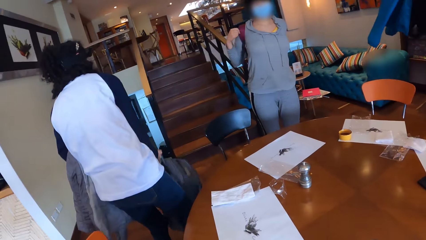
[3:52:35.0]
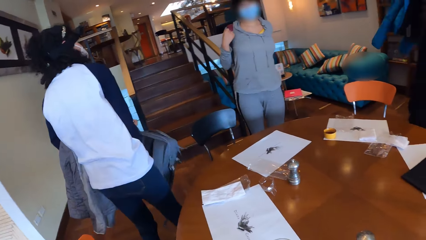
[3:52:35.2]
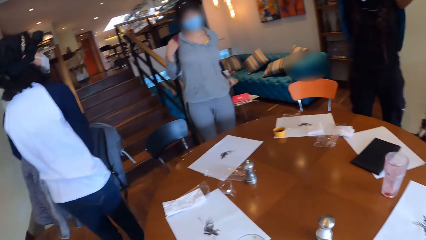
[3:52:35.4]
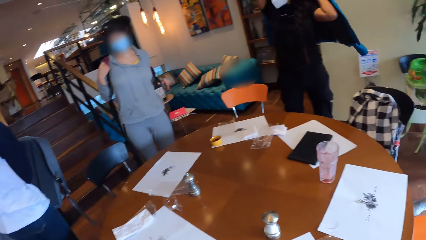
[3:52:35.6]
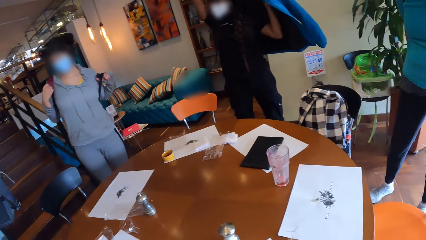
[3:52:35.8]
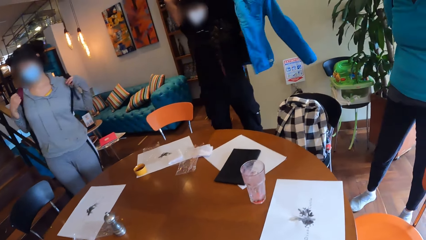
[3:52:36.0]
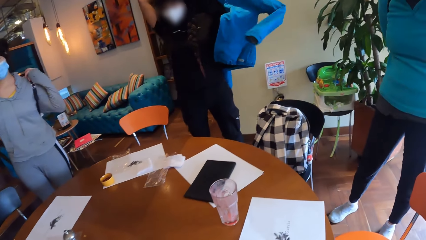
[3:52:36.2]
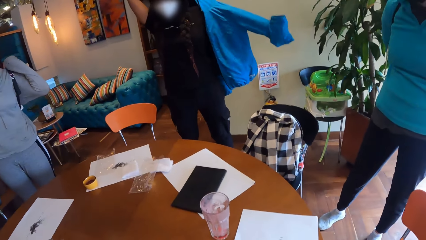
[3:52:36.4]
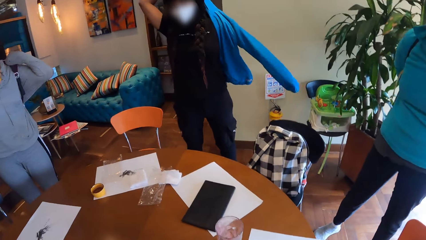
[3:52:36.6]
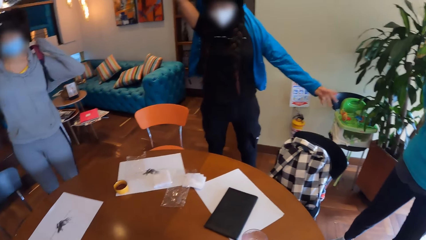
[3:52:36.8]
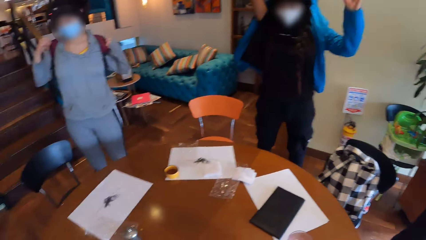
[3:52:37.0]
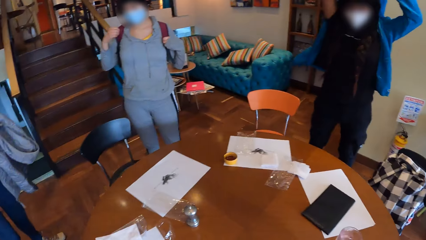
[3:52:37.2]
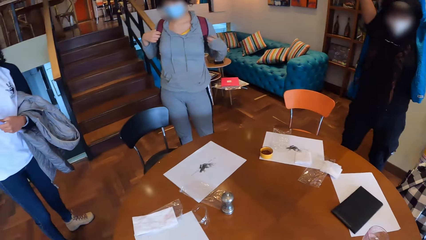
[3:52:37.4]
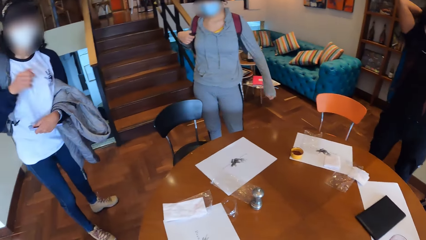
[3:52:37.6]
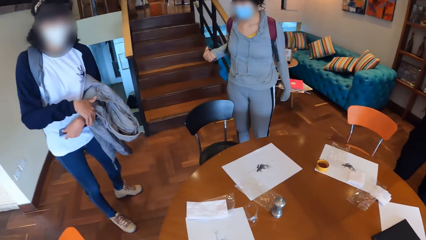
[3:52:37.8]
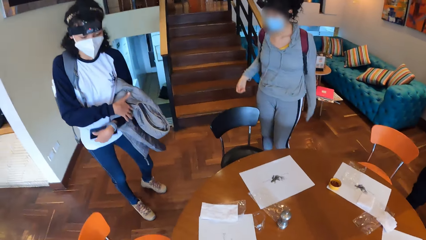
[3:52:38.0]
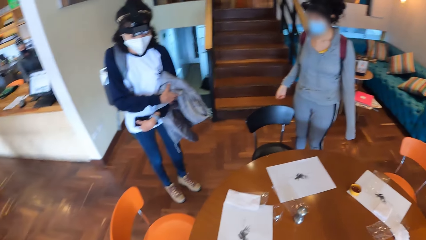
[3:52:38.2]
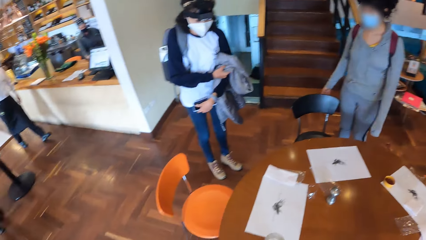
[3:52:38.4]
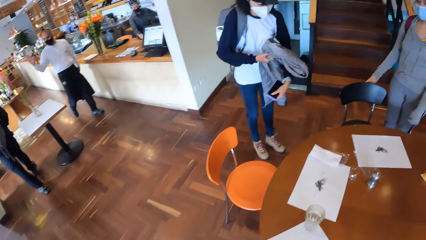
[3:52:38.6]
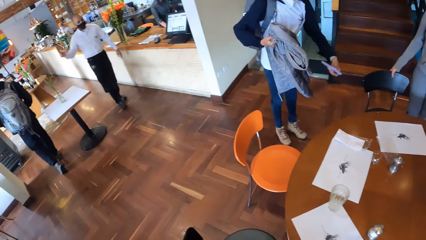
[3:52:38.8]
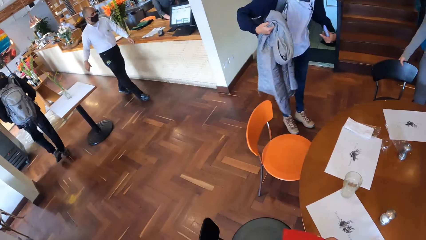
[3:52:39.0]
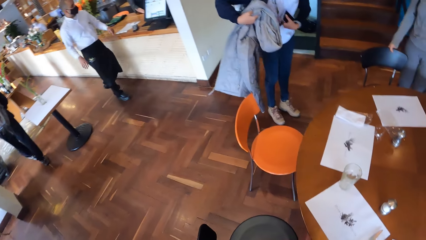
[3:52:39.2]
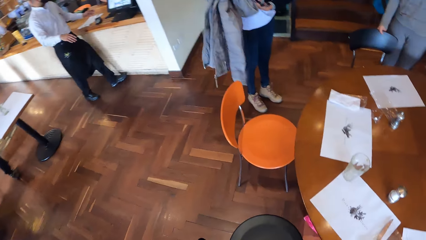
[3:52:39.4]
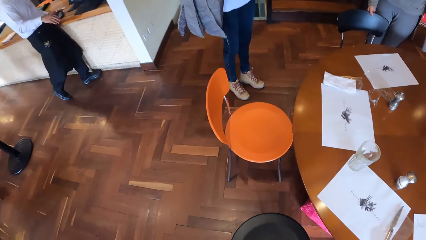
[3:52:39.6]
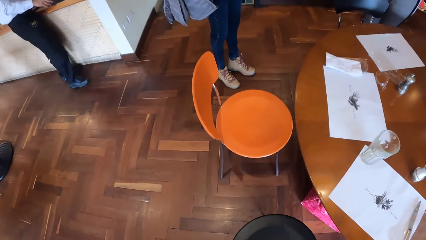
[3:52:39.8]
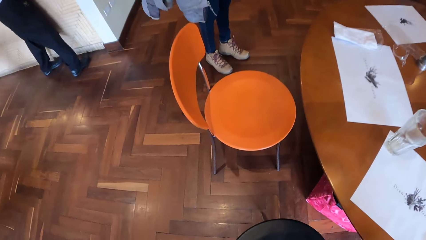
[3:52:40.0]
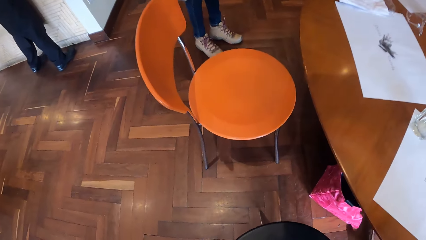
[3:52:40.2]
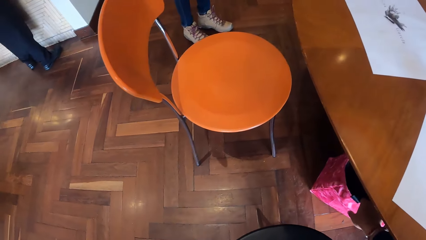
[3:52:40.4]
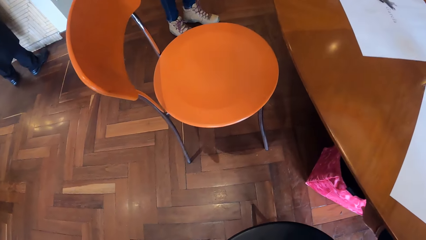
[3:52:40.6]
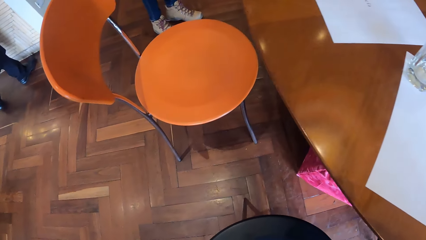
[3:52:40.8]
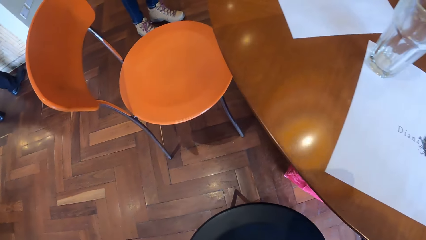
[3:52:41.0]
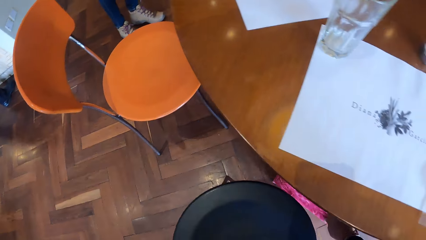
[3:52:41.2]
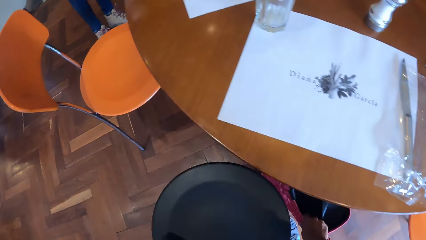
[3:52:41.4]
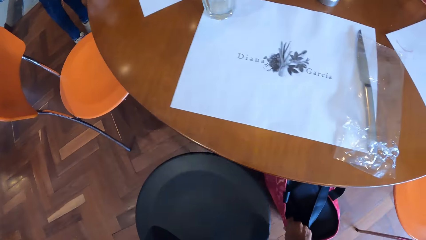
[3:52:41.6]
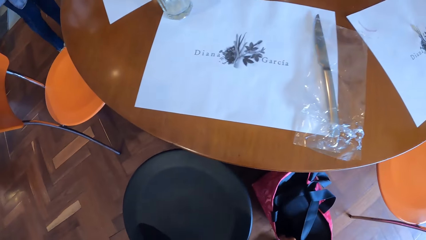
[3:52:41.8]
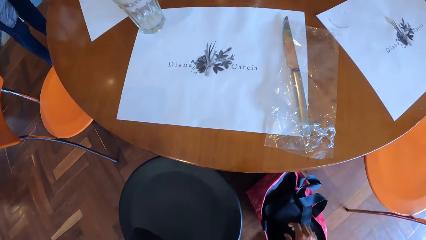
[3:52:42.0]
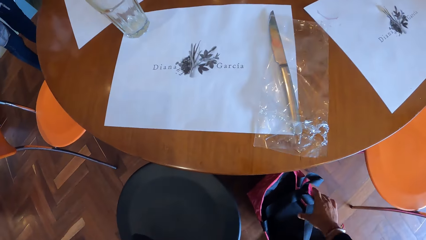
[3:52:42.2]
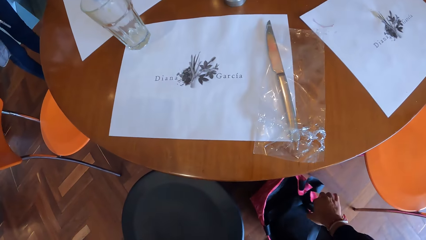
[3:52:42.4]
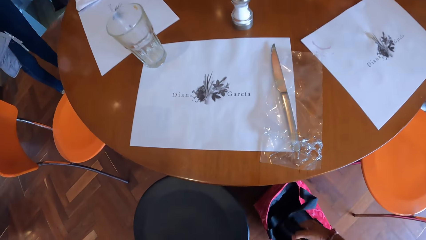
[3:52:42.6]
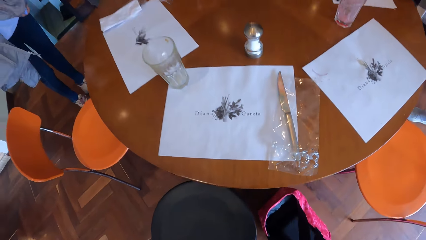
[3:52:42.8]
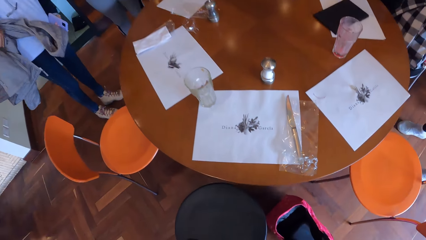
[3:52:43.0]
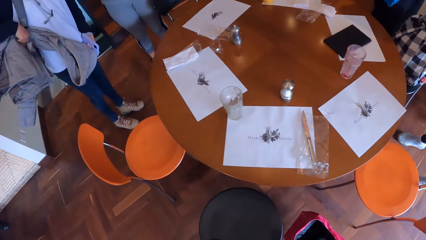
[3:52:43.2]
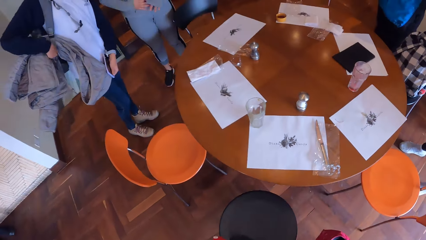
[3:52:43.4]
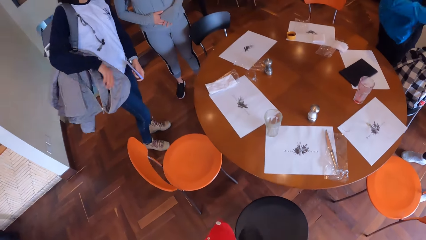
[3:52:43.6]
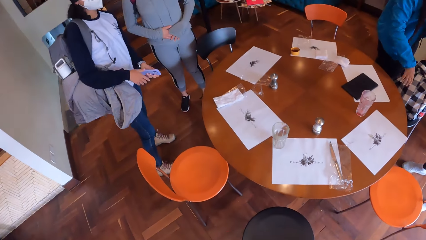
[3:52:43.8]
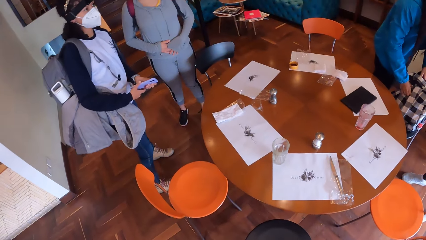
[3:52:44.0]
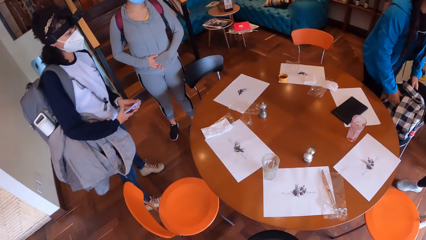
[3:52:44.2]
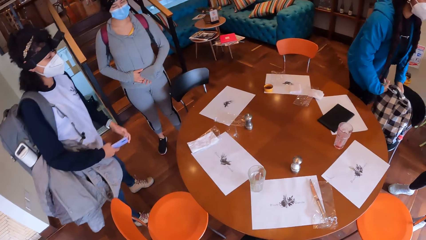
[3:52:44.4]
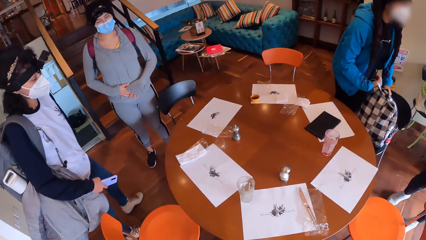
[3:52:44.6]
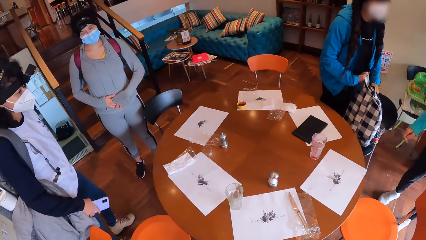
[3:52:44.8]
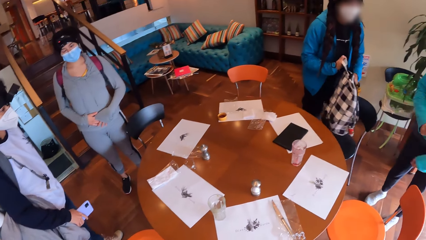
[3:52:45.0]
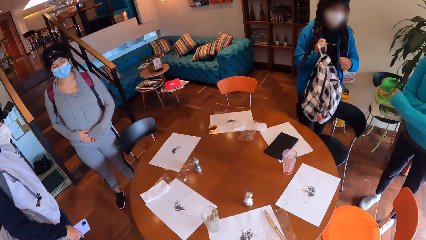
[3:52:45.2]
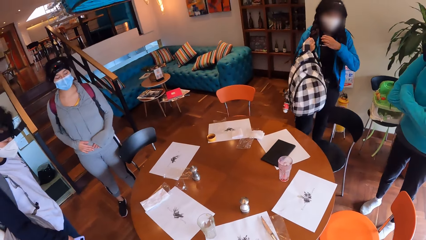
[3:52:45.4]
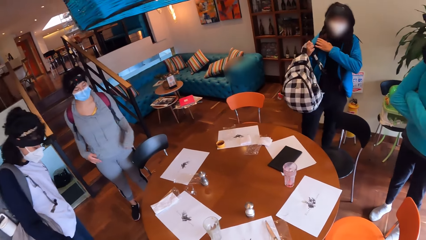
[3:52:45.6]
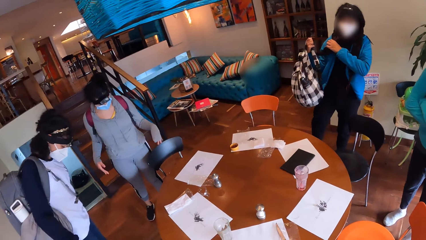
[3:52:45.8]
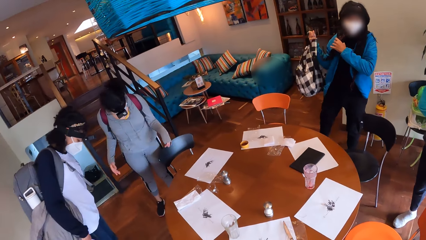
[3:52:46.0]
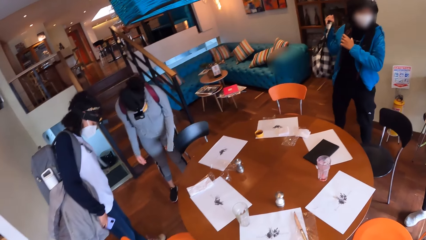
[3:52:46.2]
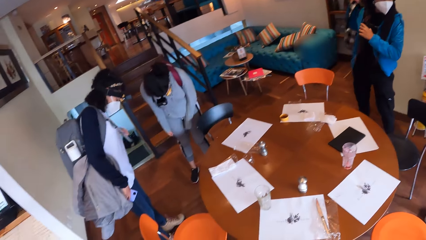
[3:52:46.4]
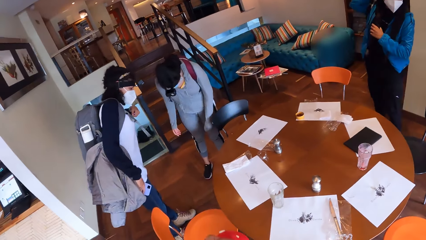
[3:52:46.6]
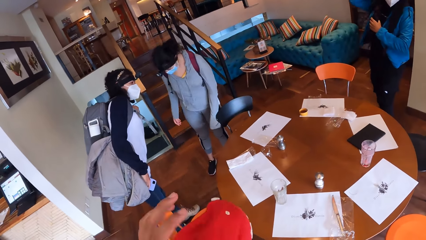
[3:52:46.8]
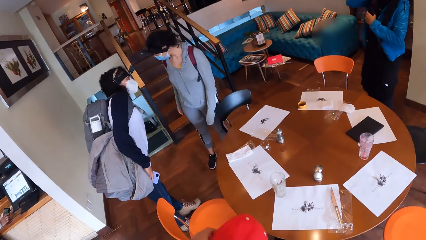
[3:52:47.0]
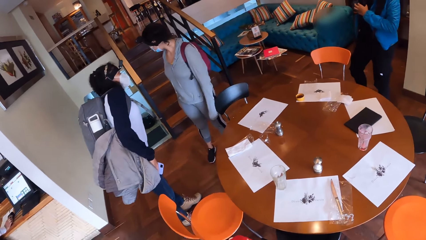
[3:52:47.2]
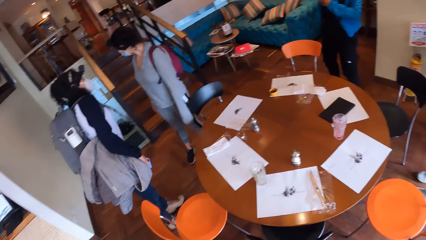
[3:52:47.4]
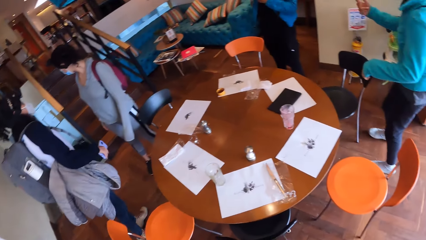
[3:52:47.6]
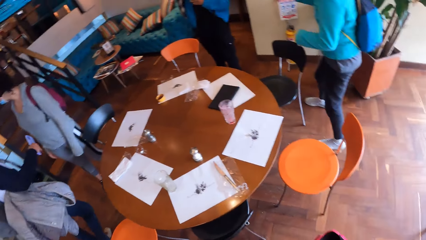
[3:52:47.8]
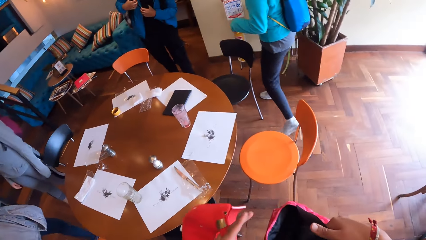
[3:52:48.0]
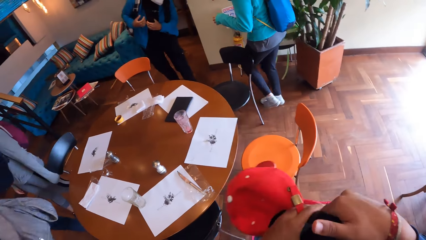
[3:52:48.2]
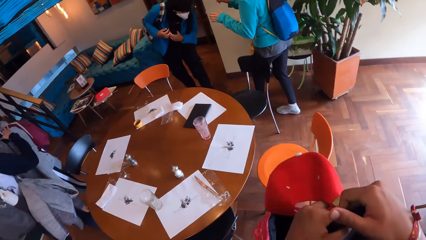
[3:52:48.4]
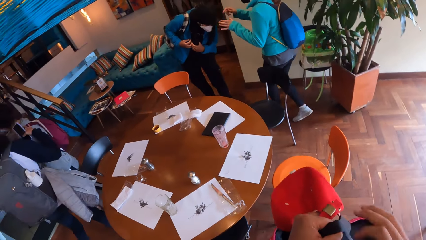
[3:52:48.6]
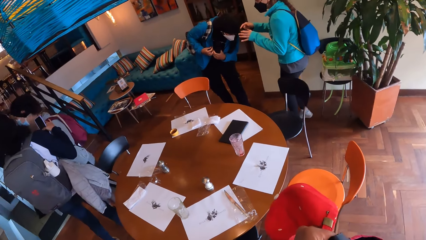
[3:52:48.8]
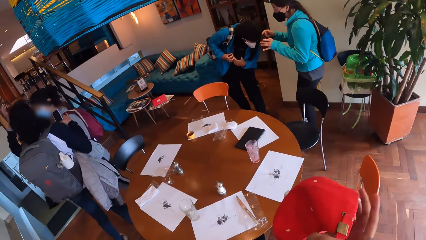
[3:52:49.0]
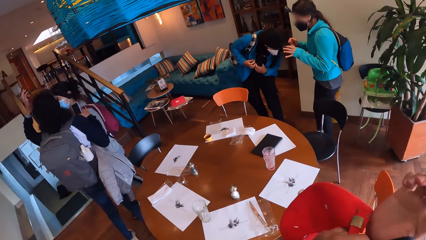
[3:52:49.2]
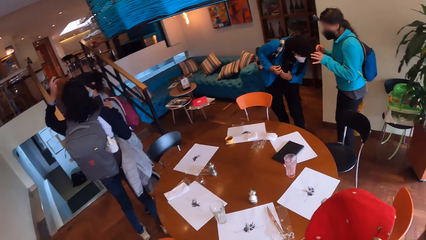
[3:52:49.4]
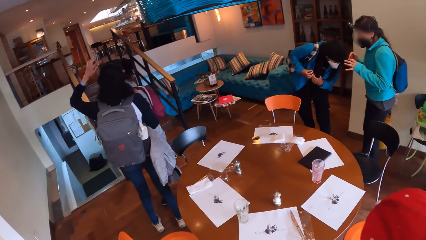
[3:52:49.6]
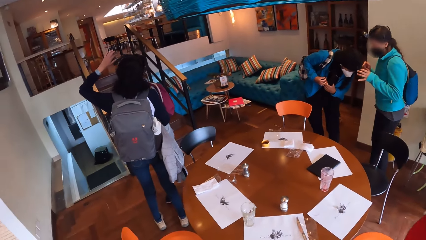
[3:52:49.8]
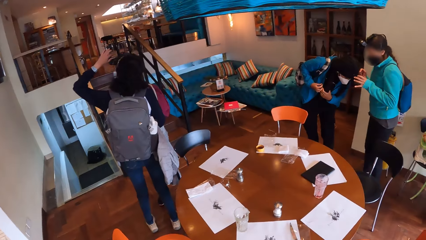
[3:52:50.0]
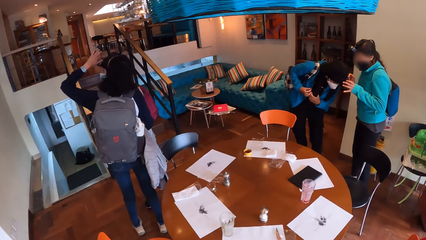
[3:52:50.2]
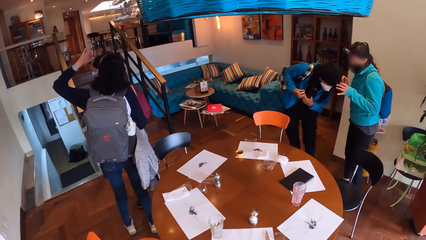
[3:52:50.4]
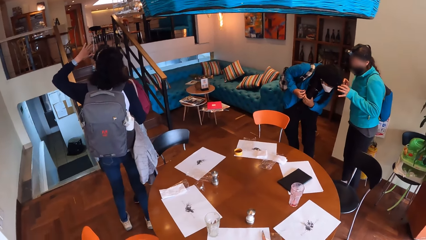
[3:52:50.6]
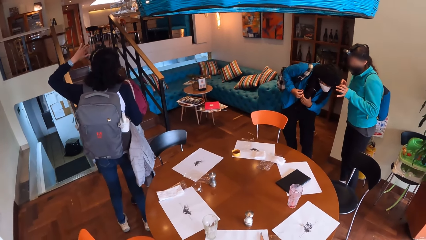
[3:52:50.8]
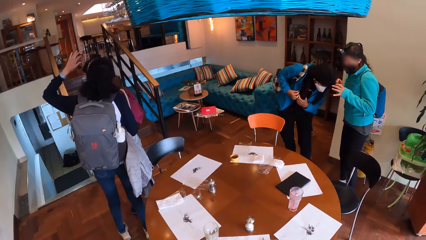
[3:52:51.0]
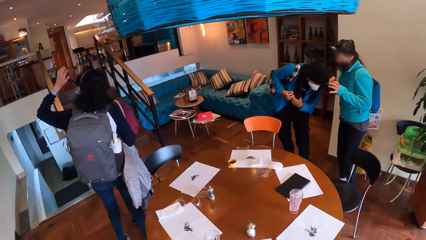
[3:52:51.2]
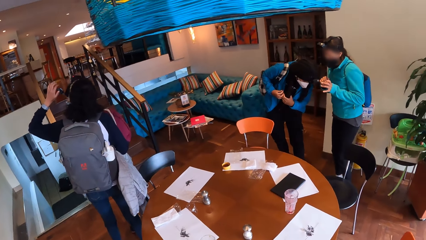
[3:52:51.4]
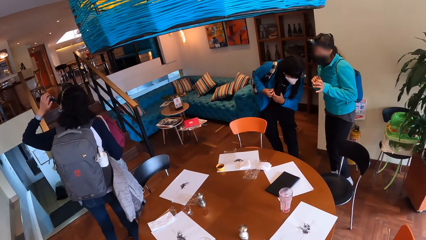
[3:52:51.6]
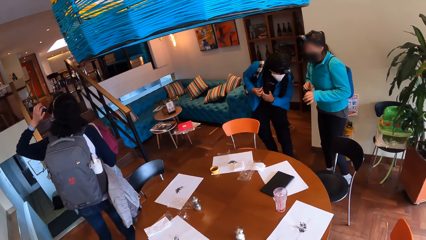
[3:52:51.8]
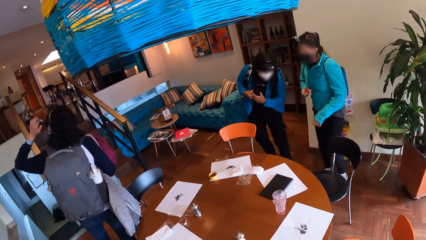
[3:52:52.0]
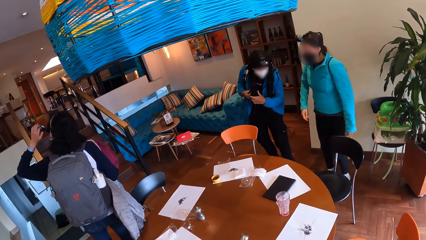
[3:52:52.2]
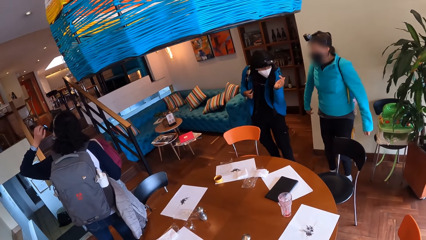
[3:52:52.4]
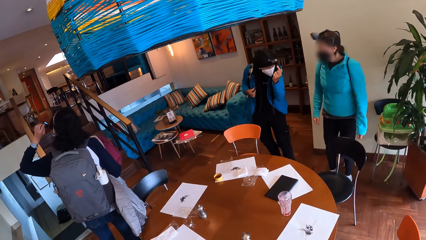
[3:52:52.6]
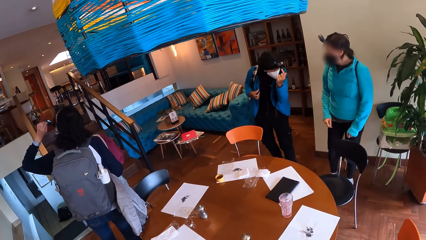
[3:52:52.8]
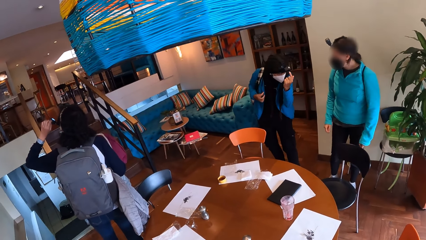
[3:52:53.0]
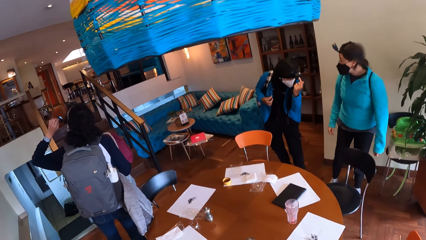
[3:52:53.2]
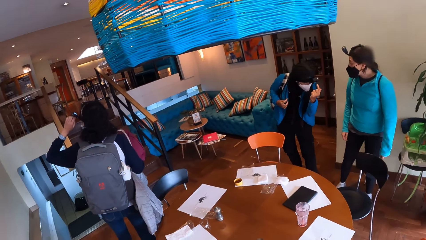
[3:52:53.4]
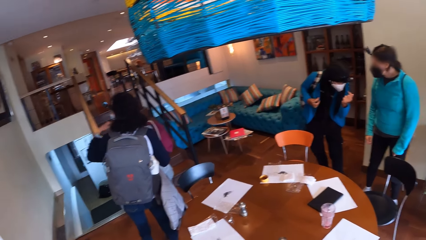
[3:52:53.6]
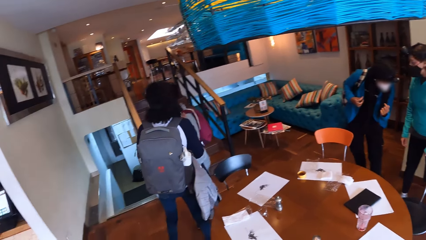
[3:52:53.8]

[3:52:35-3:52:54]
A woman stands up with the jacket and a backpack in her hands. Another woman wears the jacket through her hands. The camera wearer stands from the chair. She turns around the restaurant. She takes a bag from the floor under the table with her right hand. The other woman wears the bag to her back with her hands. The camera wearer holds a hat and the bag with her hands. The first woman adjusts a third woman's camera on her head with her hands. A fourth woman adjusts the second woman's camera on her head with her hands. The camera wearer carries the bag on the shoulder.
